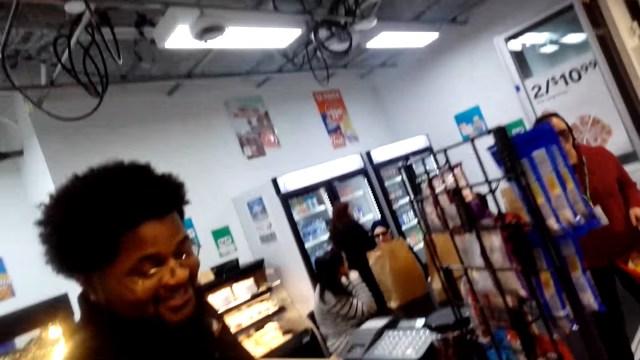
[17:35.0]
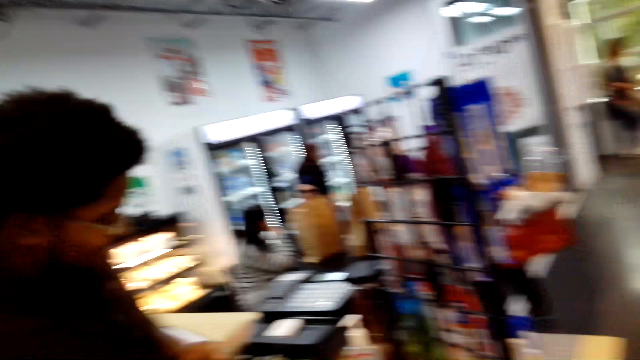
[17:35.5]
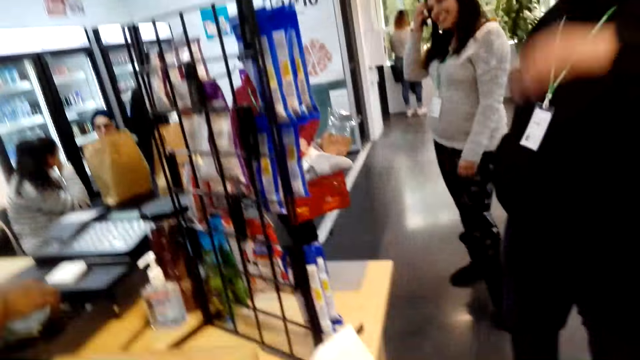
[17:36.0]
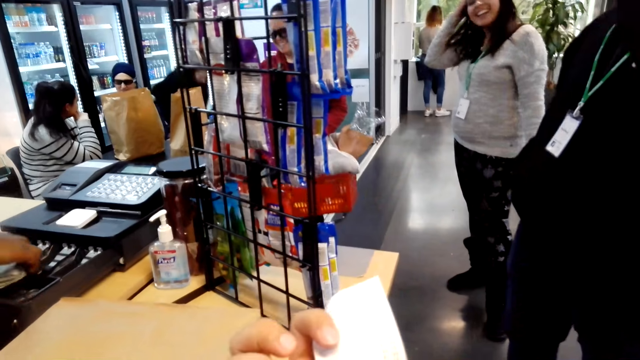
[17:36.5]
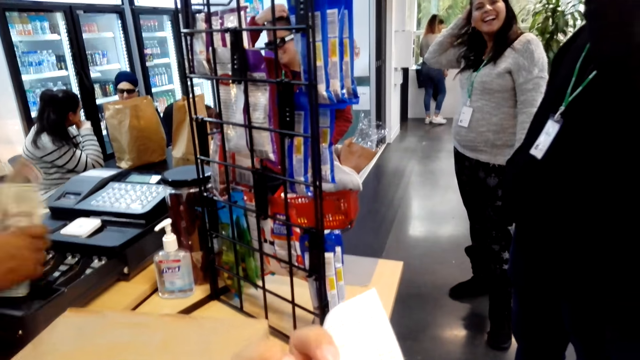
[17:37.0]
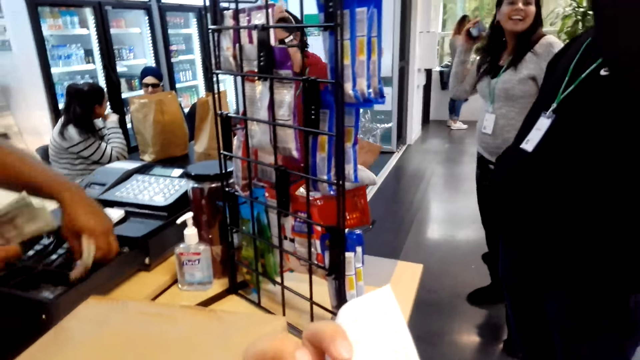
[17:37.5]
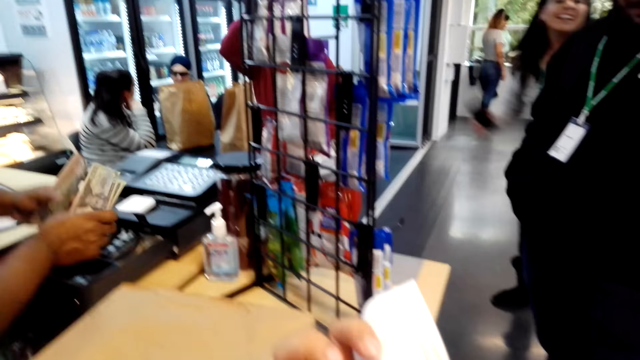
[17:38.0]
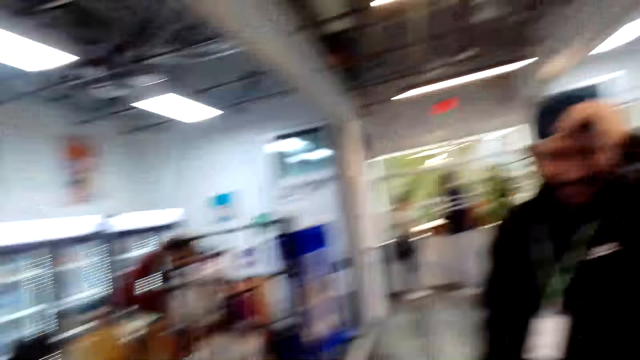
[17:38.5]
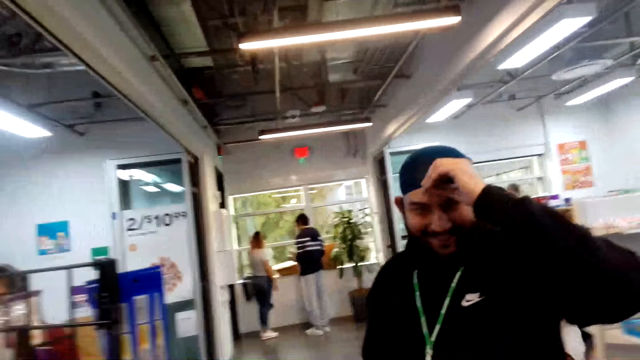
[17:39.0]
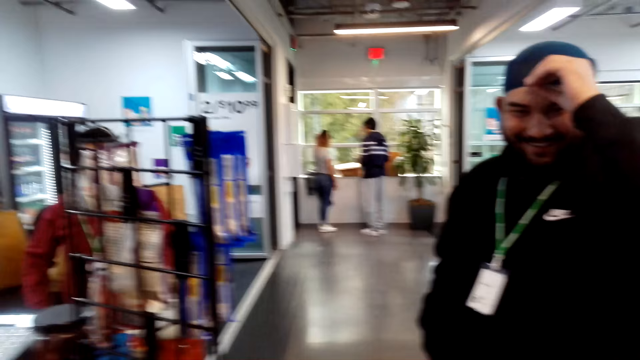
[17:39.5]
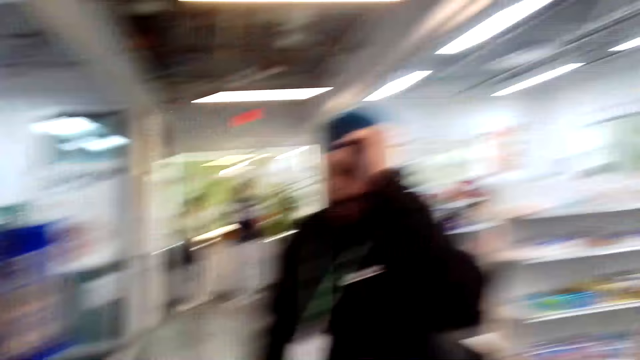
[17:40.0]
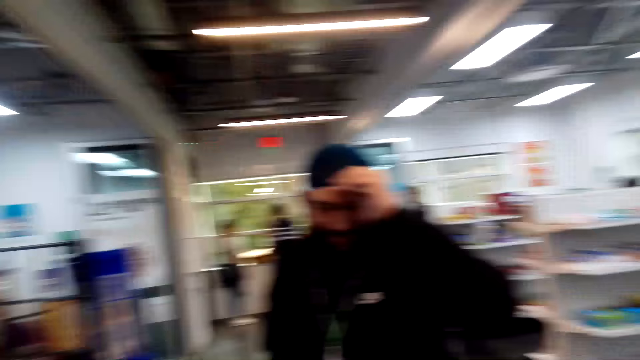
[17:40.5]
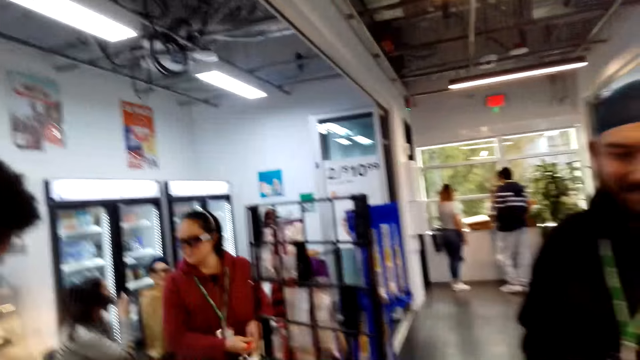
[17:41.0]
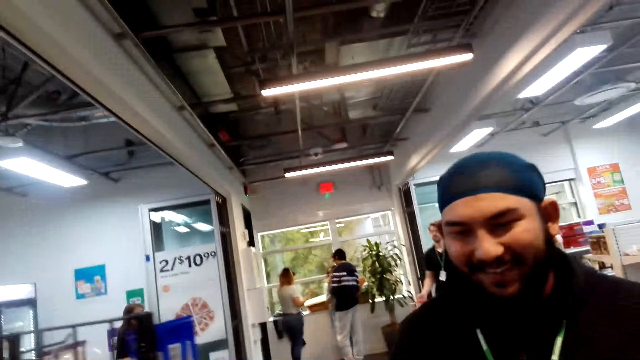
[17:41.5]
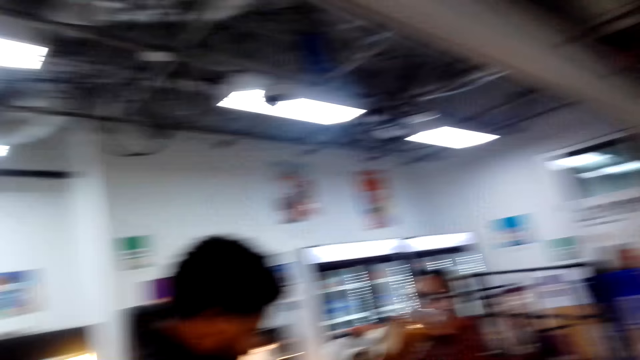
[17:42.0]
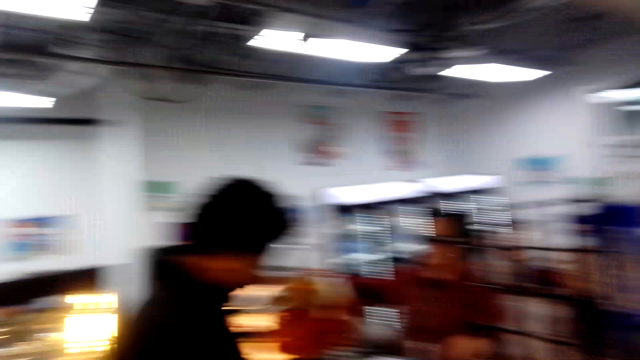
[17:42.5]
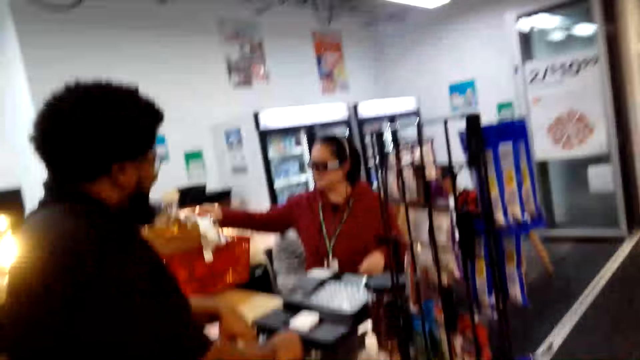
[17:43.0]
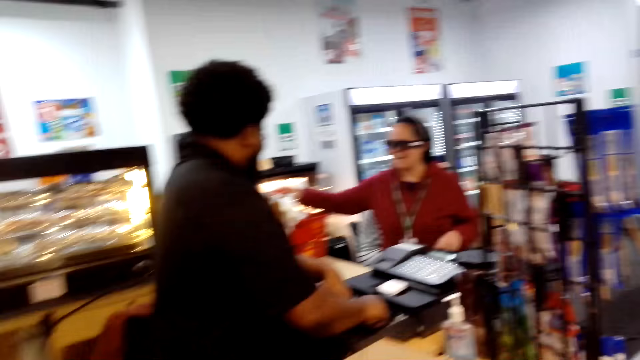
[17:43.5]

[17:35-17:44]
The camera wearer converses with a man. The man converses with the camera wearer. The camera wearer reads a receipt. They converse with another man. They look at a man. They look around the supermarket.

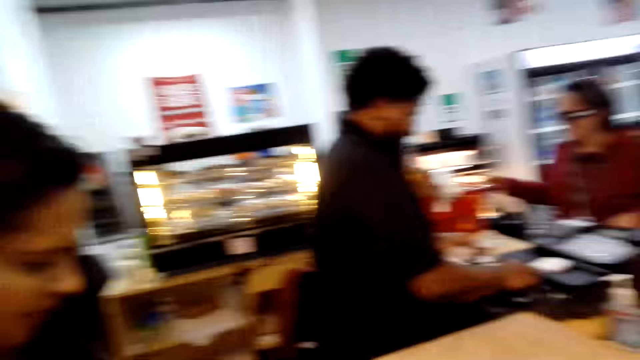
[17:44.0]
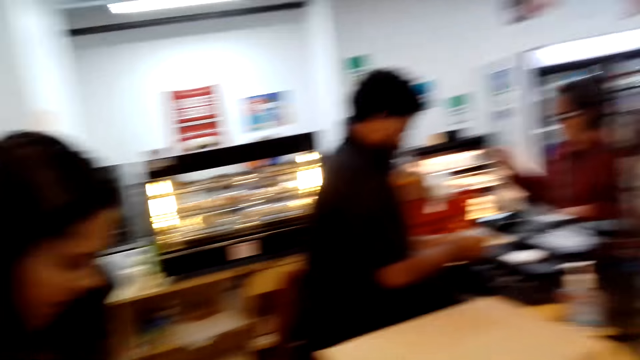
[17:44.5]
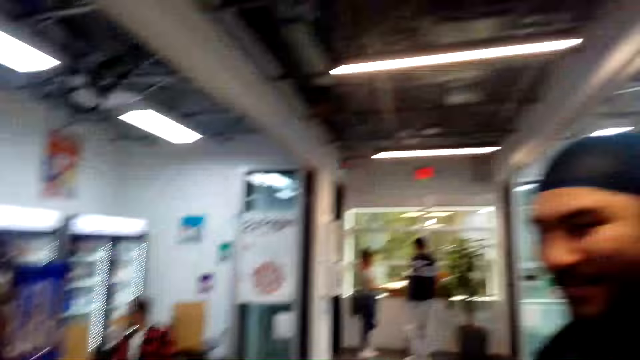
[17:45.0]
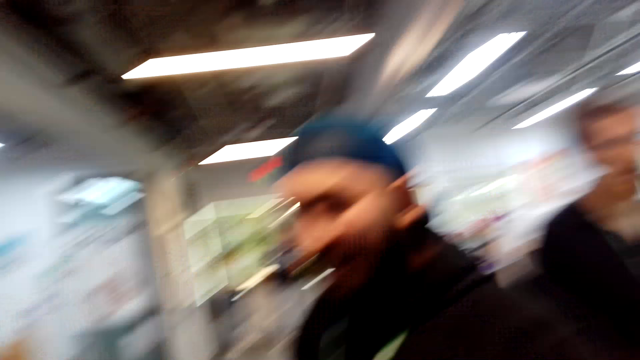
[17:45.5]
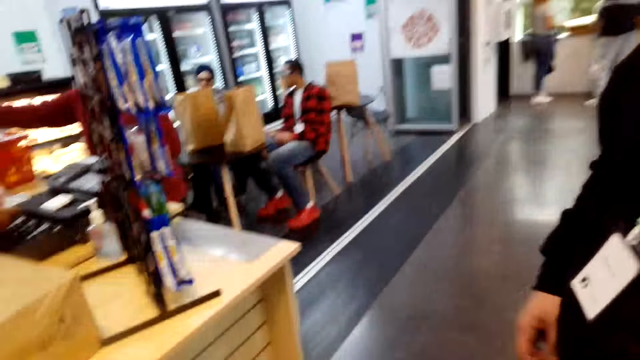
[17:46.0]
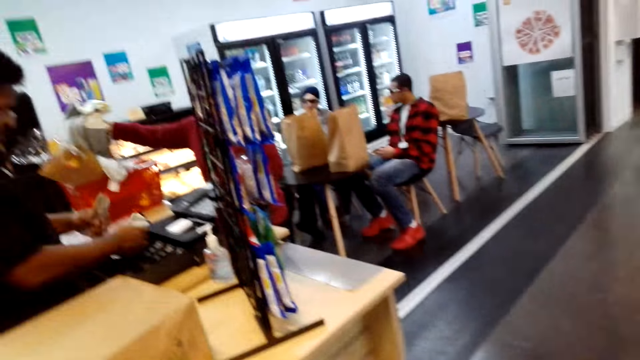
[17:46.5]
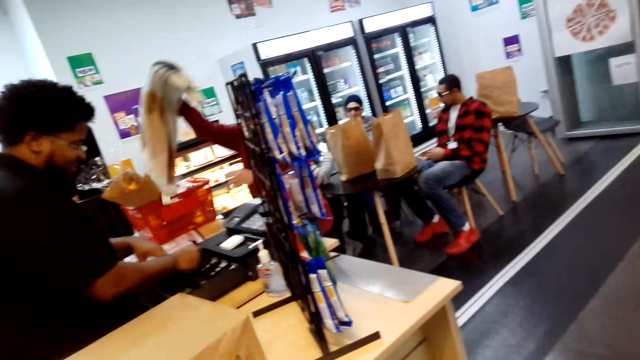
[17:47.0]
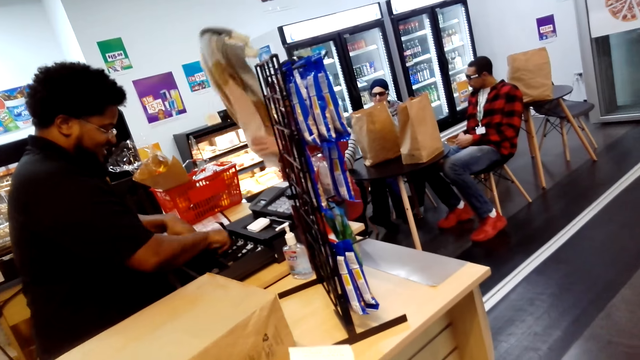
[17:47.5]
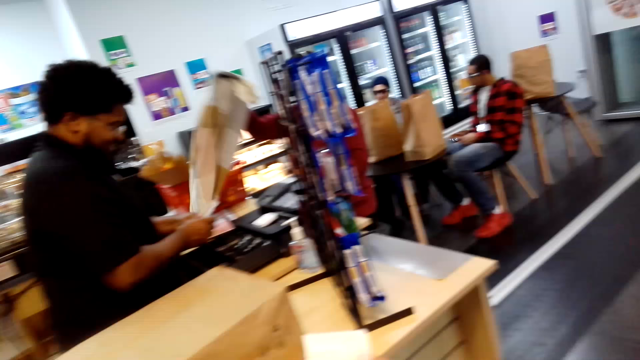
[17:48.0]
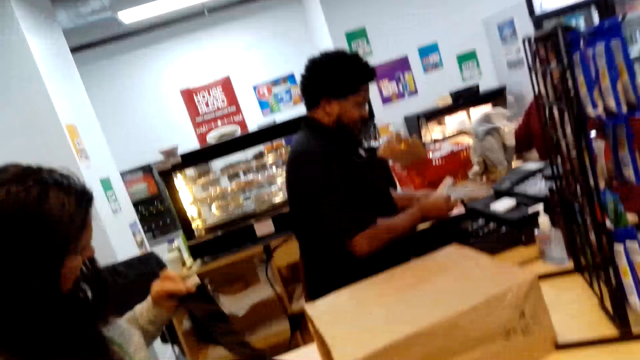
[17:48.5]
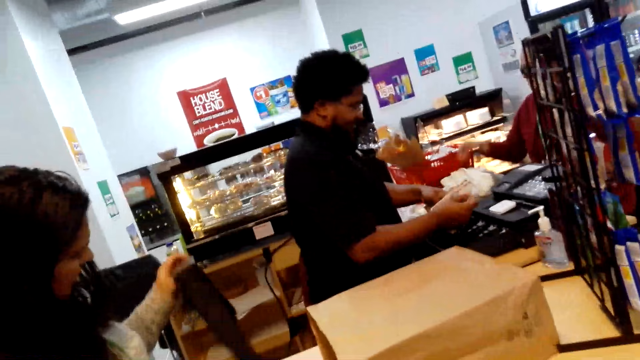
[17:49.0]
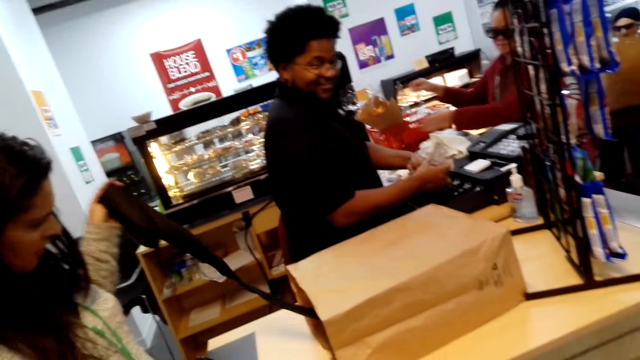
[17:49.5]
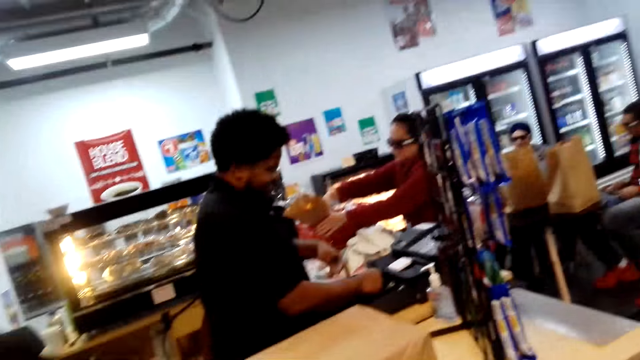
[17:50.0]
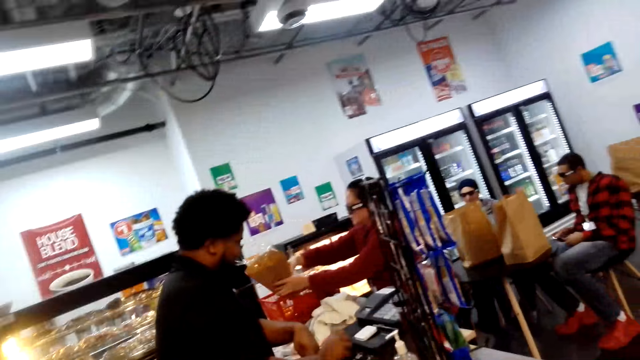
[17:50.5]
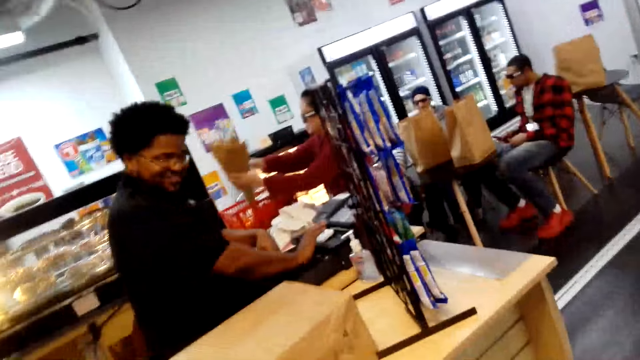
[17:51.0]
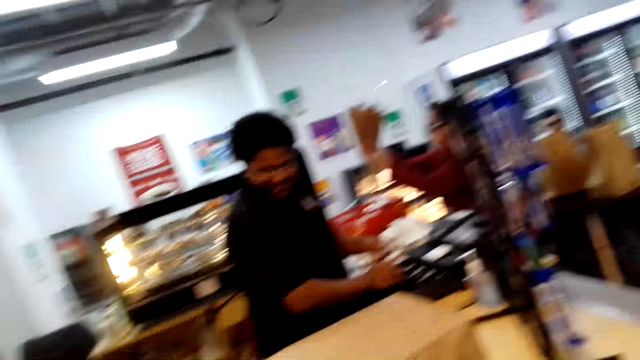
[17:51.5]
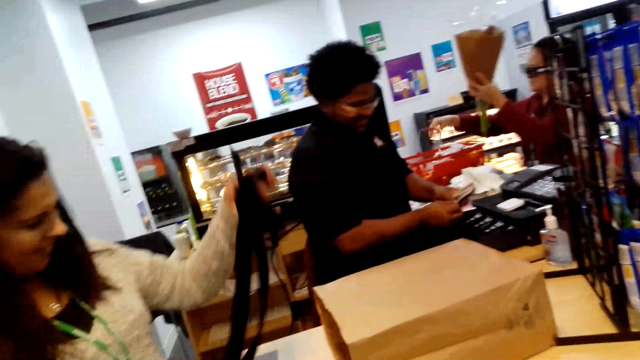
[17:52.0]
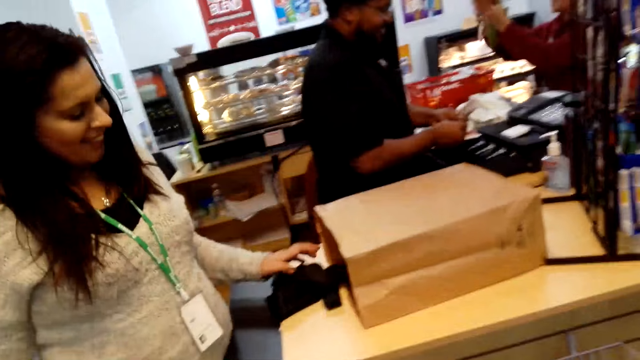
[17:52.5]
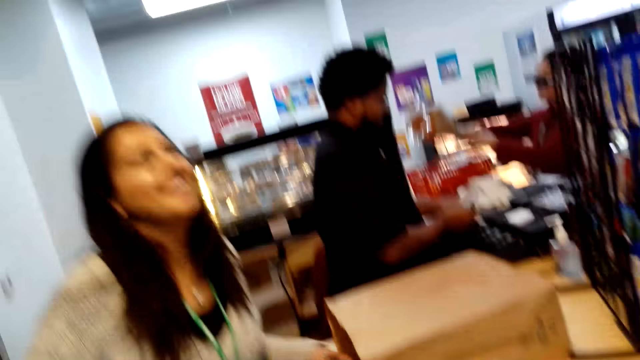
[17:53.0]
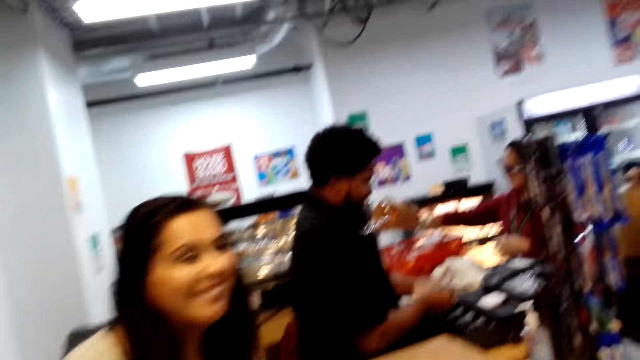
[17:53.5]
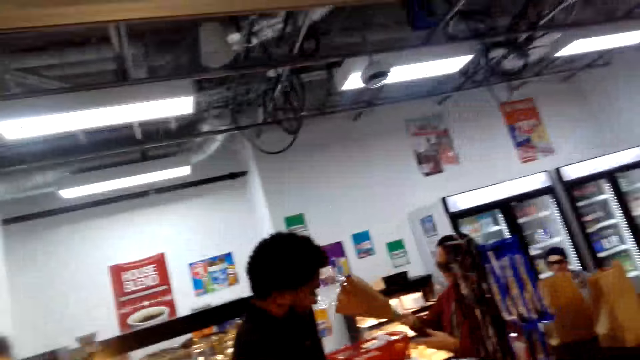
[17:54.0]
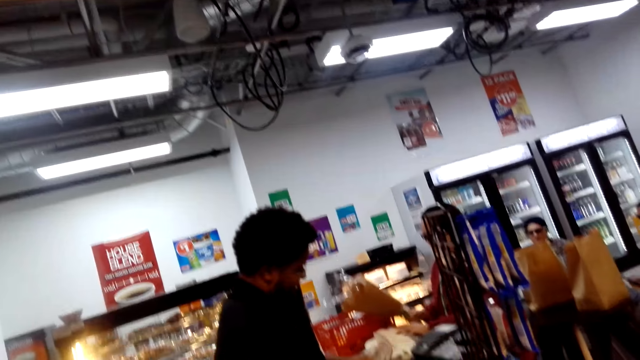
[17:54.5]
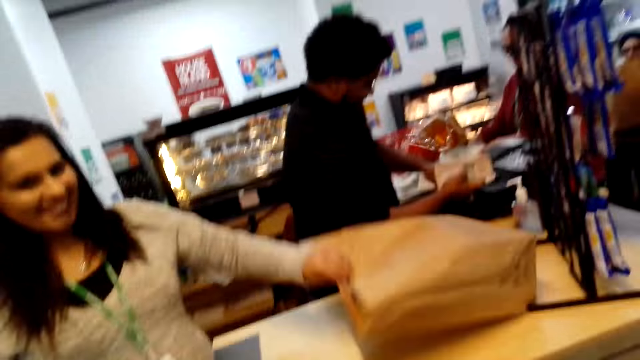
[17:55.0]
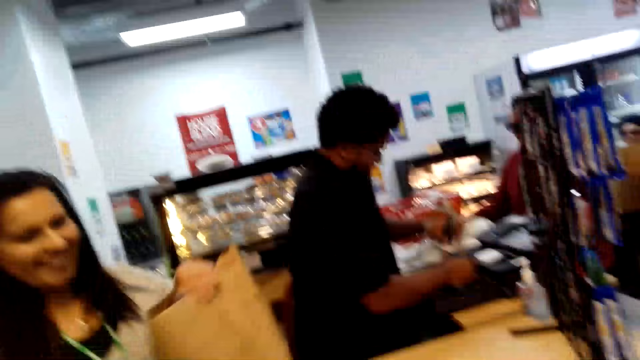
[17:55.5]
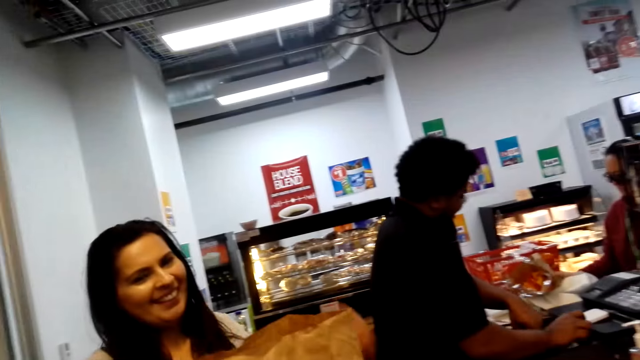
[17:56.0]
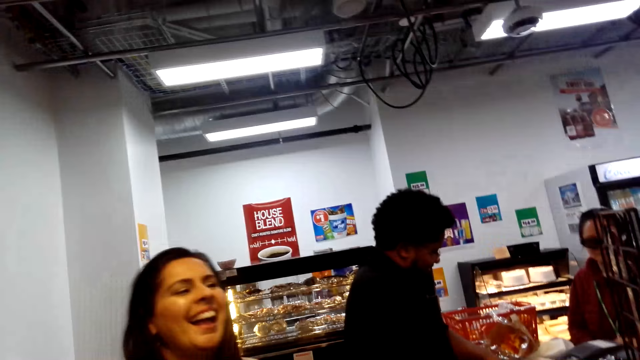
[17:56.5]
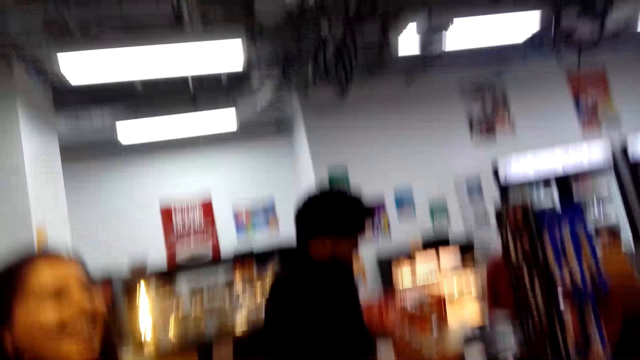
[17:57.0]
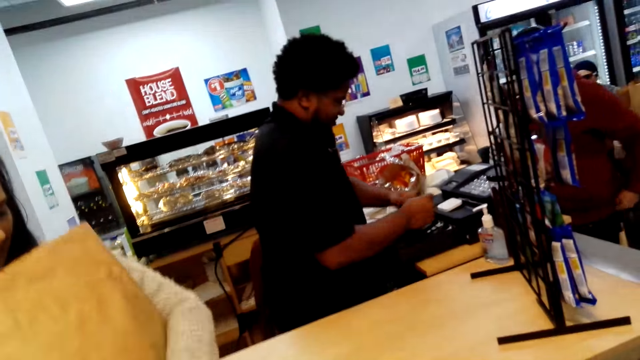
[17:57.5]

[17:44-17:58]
A man converses with the camera wearer. The camera wearer converses with the man, turns left, and walks forward. Another man holds money. The camera wearer stares at the other man. They converse with a woman. A woman picks up a shopping bag.
